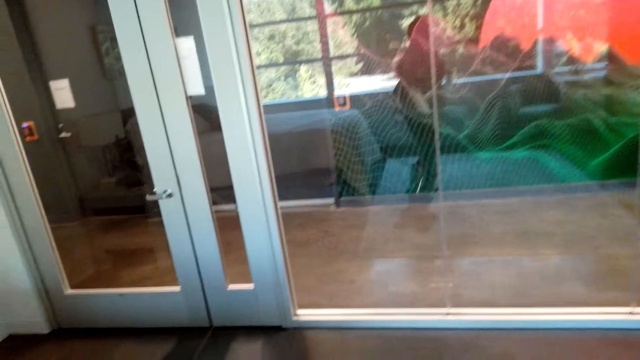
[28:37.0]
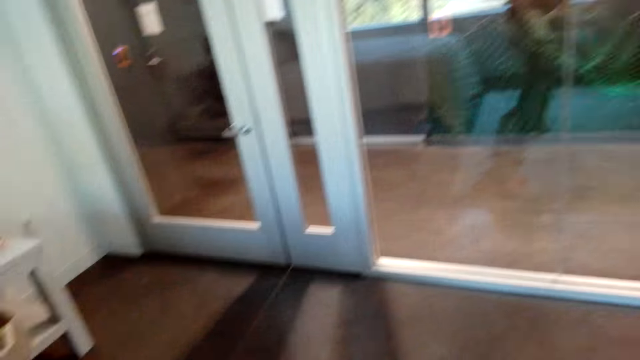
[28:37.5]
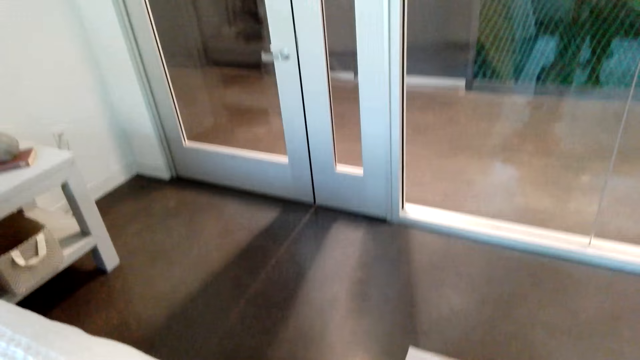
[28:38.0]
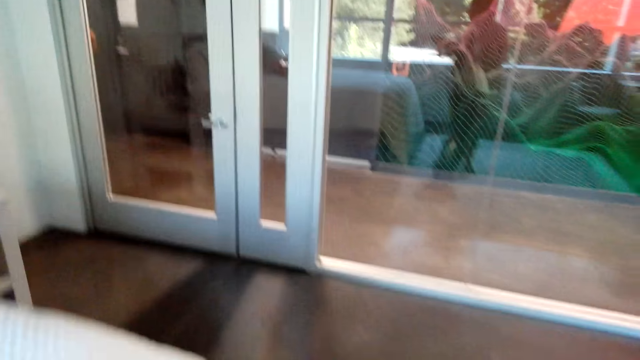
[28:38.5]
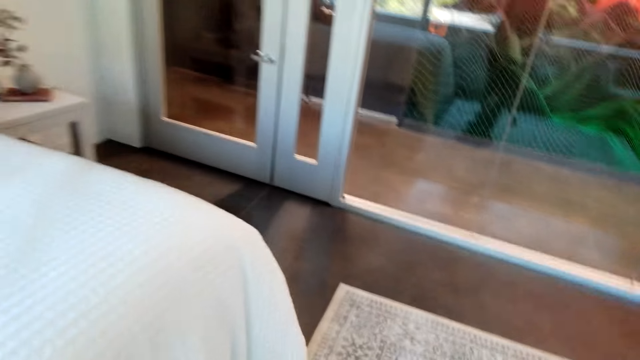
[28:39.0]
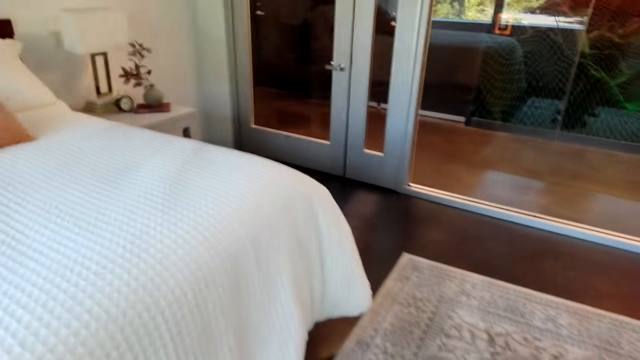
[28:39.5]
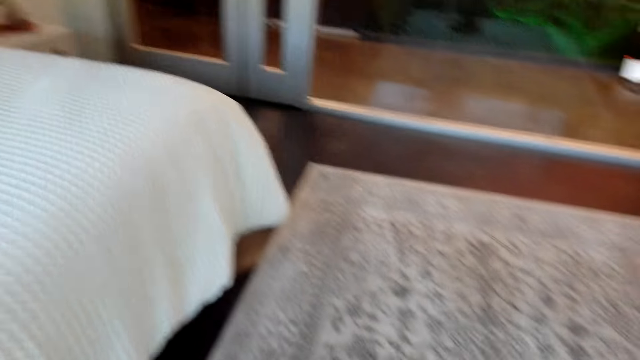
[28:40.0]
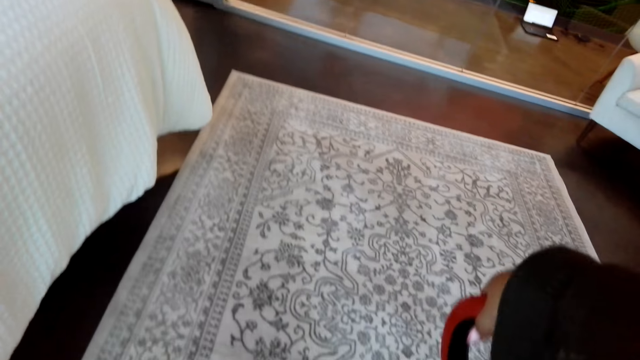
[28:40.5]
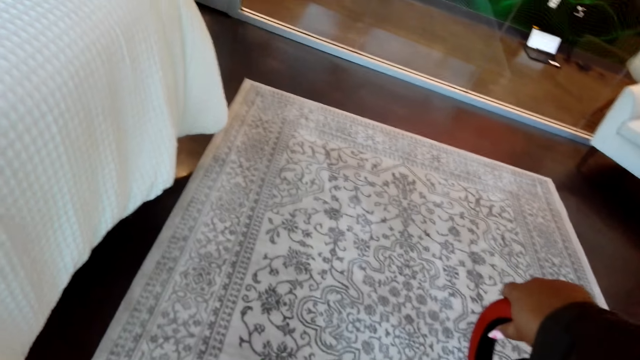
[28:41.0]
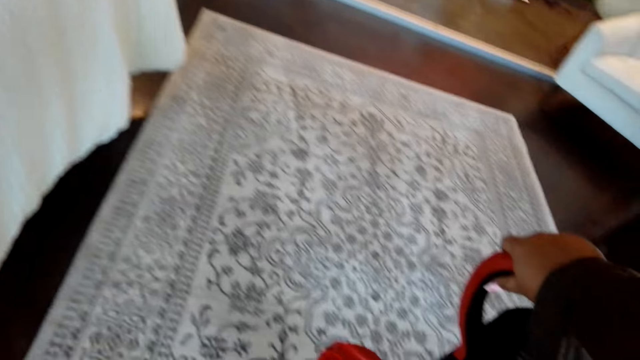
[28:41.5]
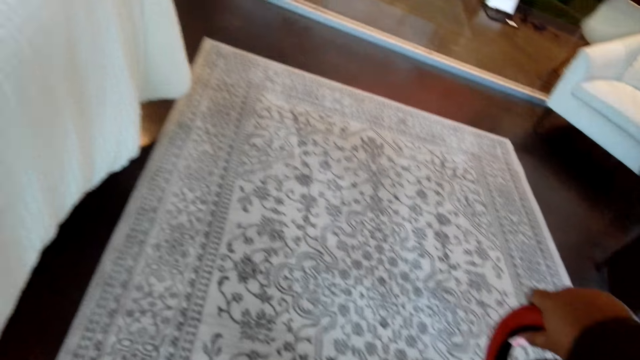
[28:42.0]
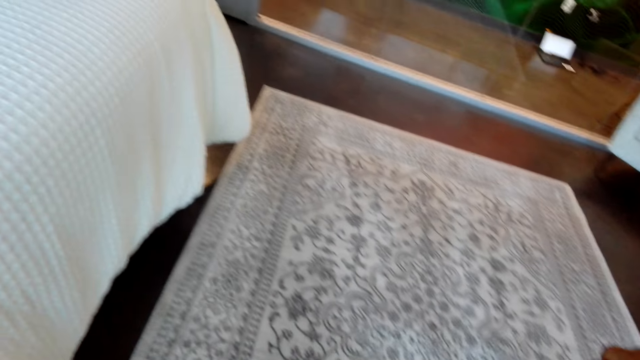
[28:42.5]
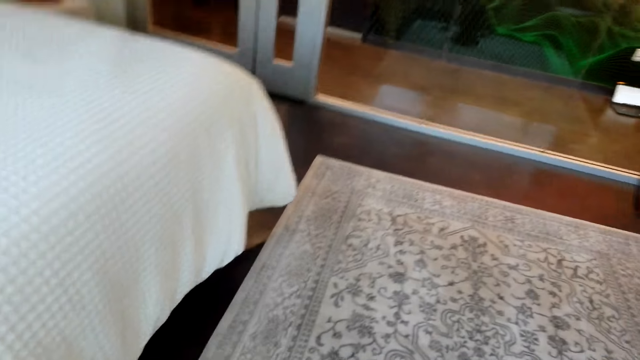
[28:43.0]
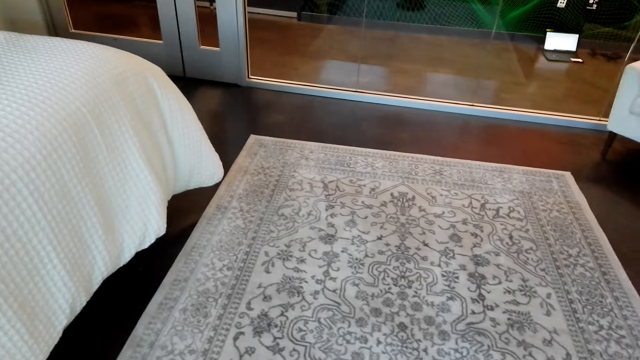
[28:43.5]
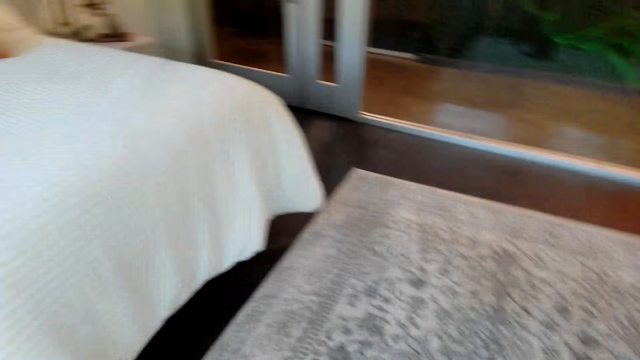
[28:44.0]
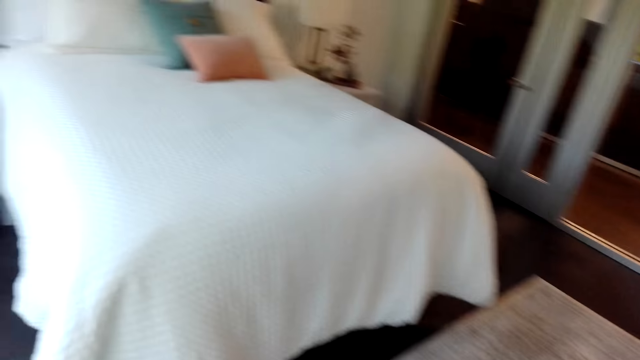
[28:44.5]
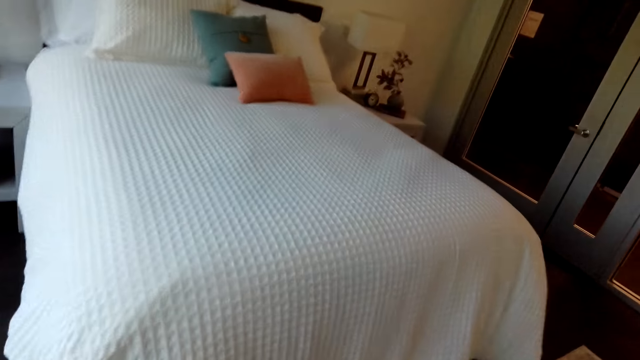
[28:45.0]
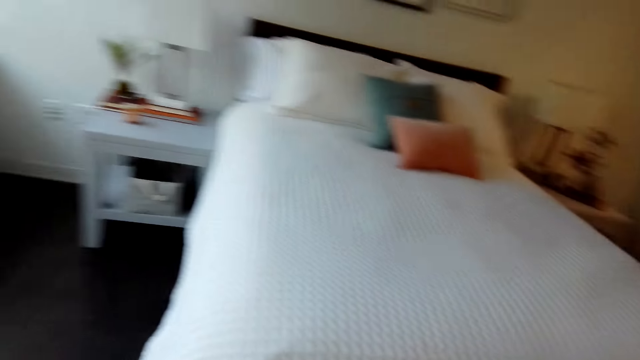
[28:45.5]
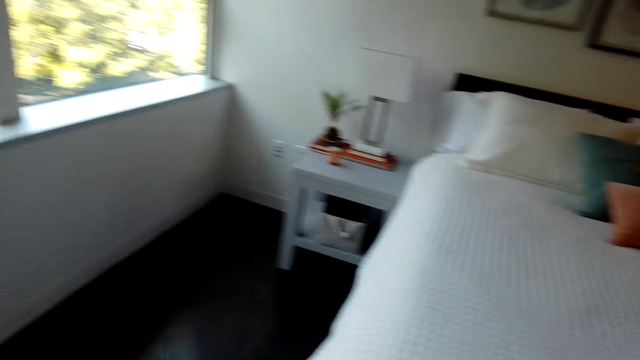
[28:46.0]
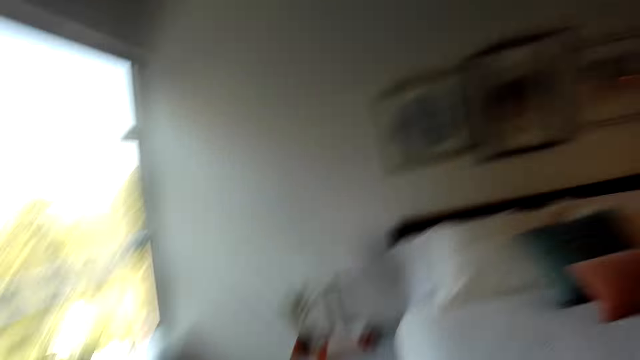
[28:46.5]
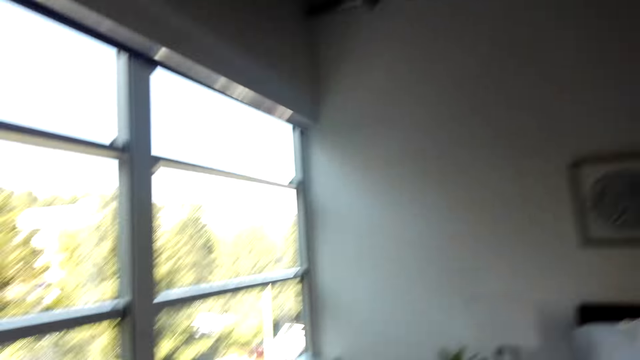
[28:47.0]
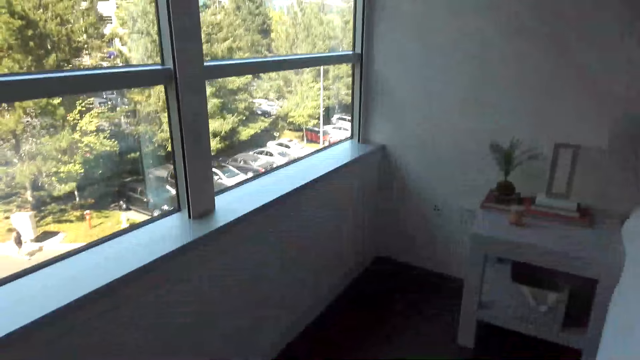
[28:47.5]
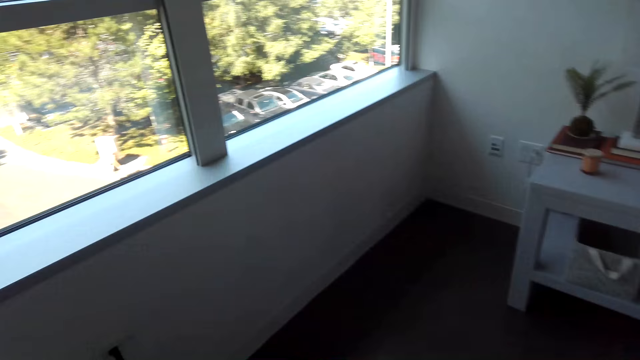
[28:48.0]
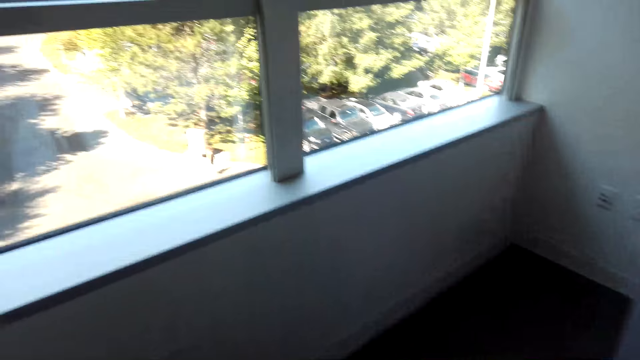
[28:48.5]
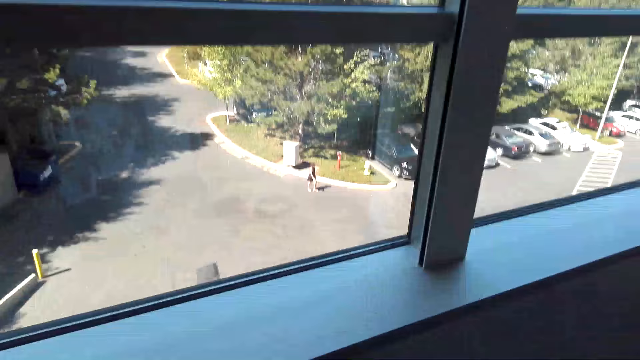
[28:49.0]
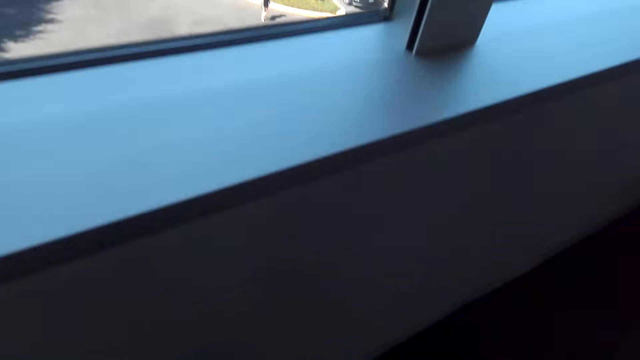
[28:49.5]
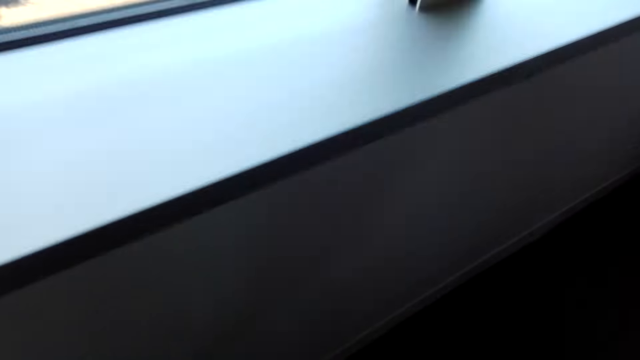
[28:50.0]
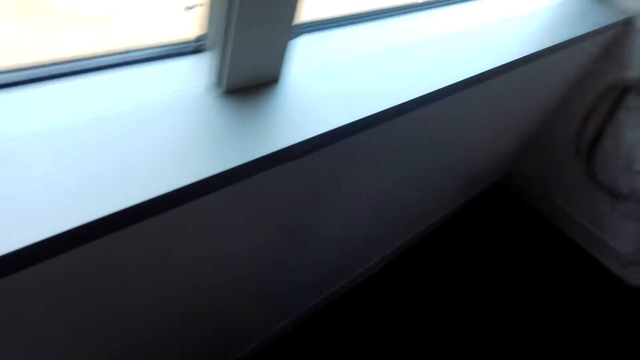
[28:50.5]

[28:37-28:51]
The camera wearer turns off the vacuum cleaner. They walk around the bedroom.

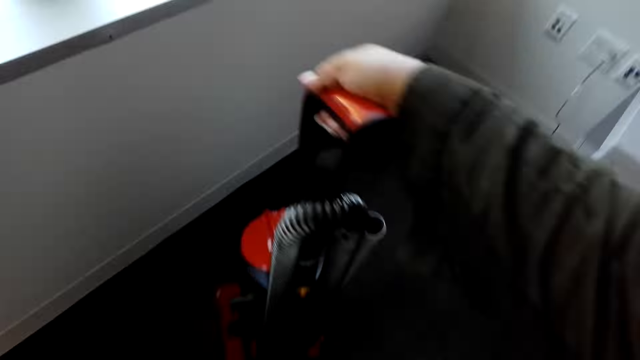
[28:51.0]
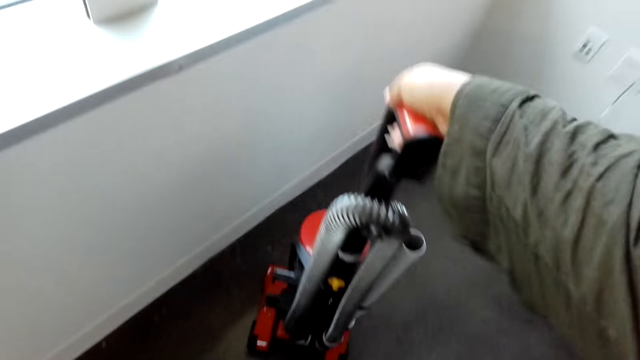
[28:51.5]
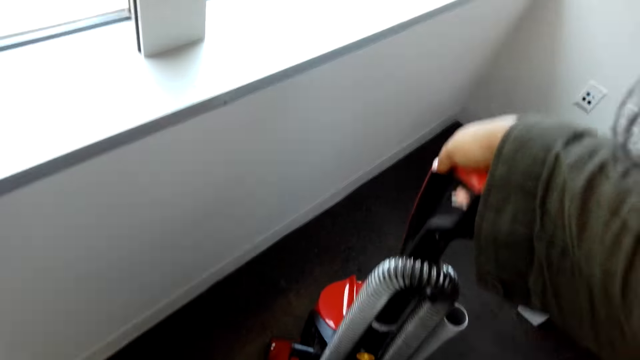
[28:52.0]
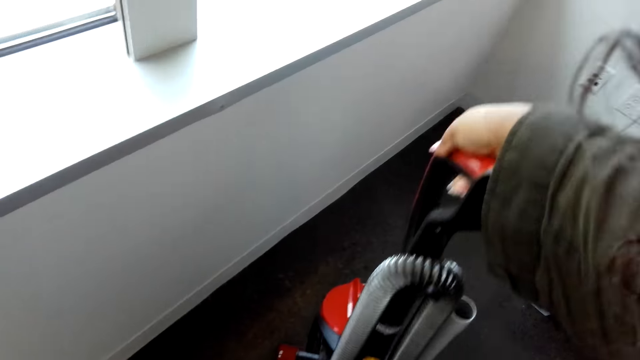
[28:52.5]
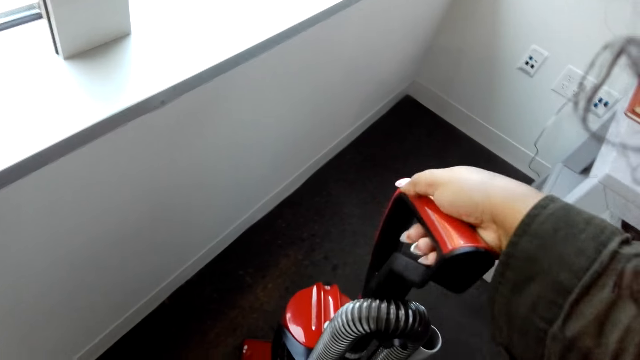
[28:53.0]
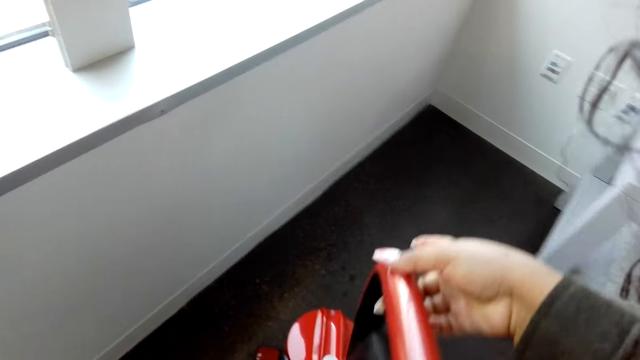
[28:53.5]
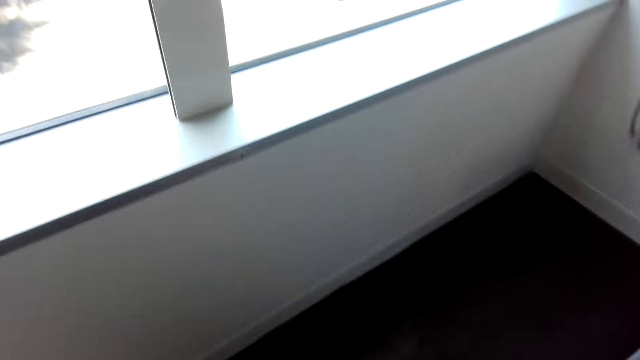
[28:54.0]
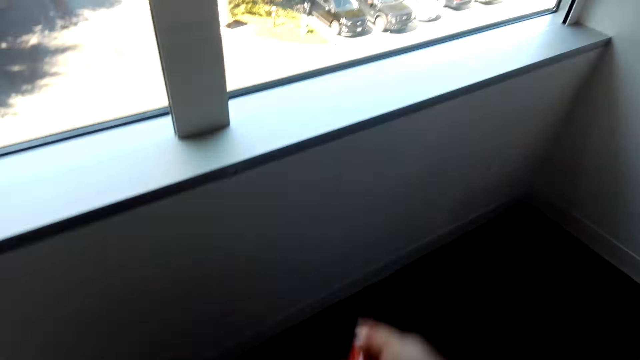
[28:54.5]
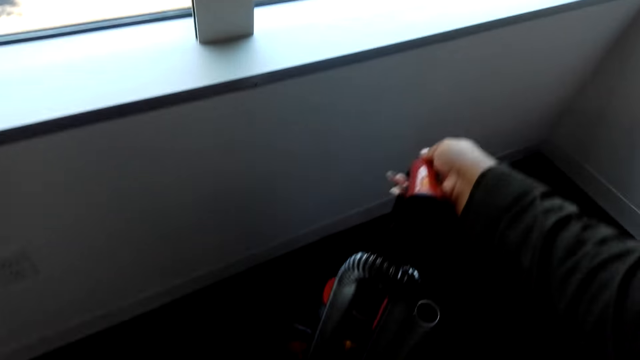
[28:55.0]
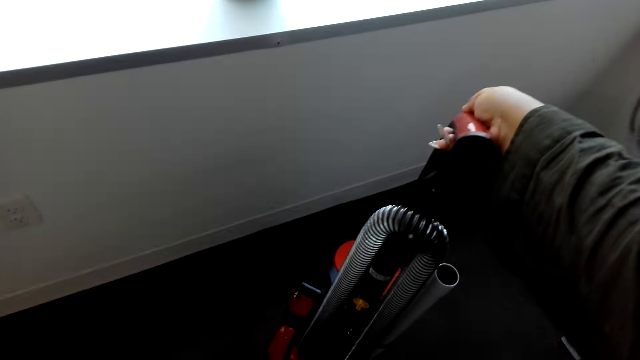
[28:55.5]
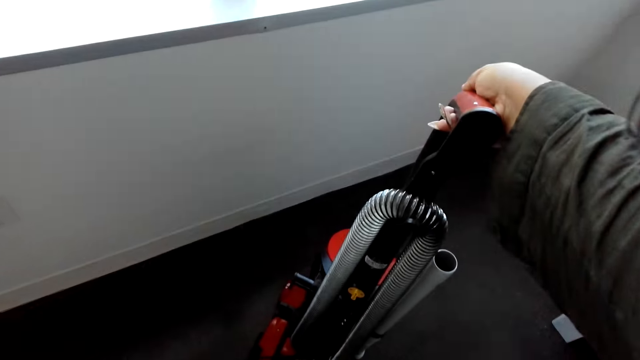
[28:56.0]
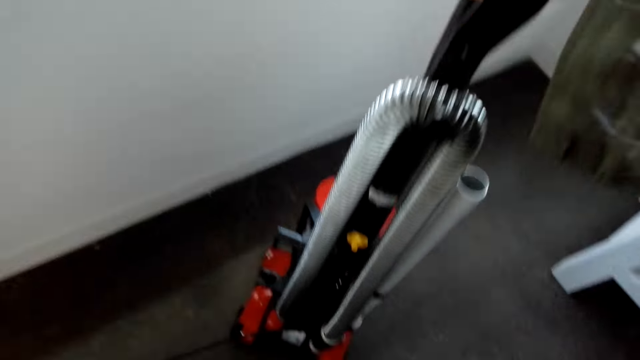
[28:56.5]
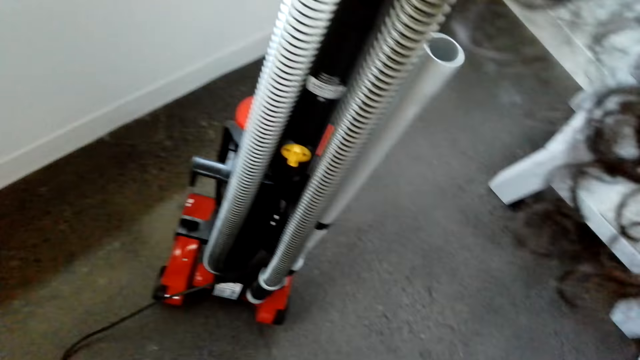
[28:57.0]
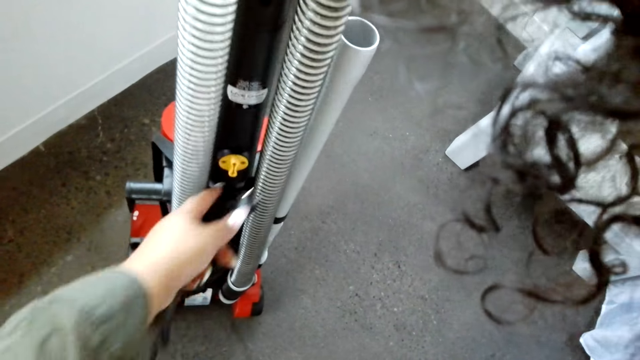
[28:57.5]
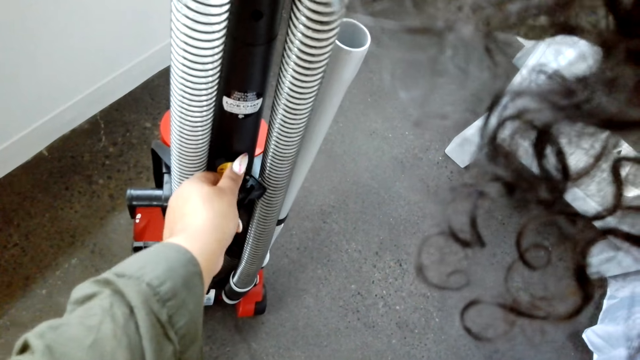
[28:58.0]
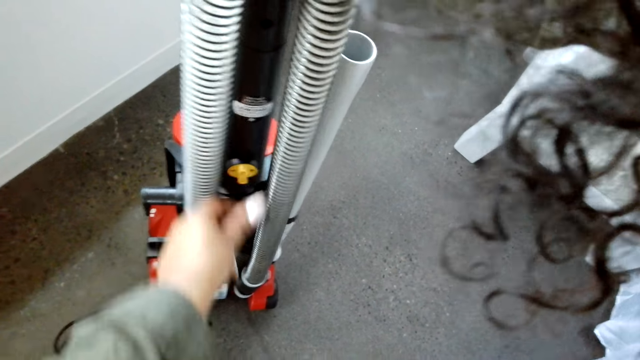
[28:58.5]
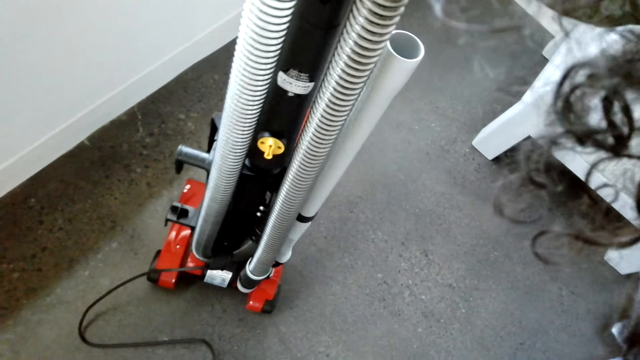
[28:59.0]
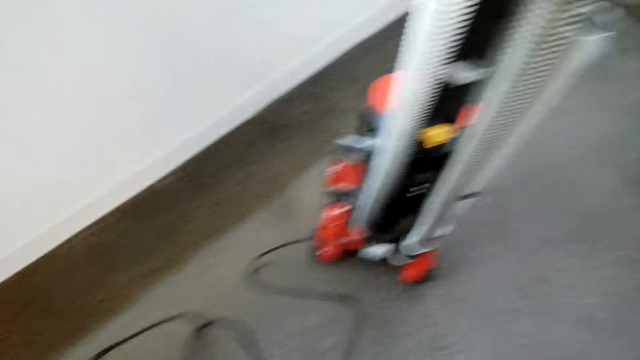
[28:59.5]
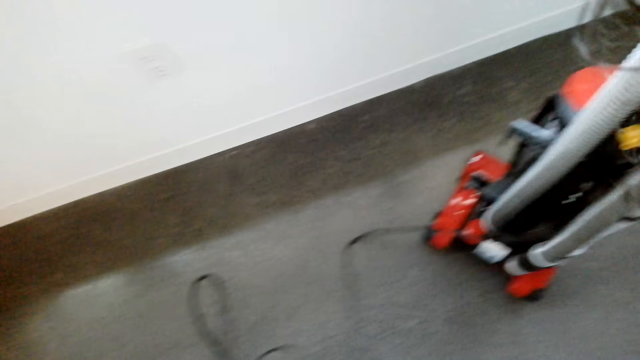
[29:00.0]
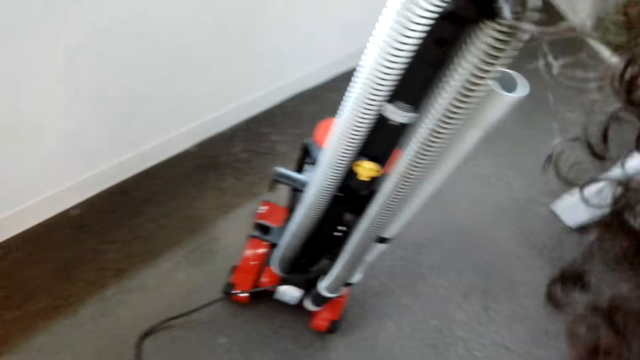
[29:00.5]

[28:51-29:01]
The camera wearer puts the vacuum cleaner against the wall. They hold the vacuum cleaner. They touch the vacuum cleaner.
